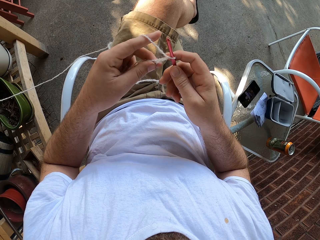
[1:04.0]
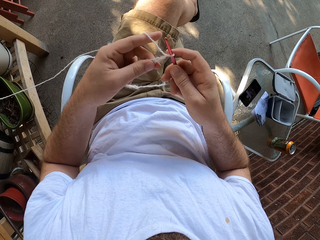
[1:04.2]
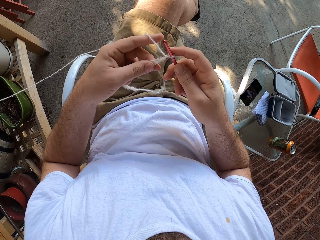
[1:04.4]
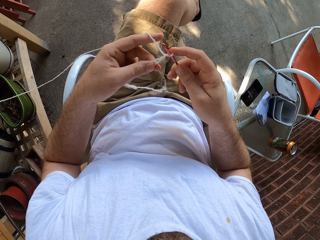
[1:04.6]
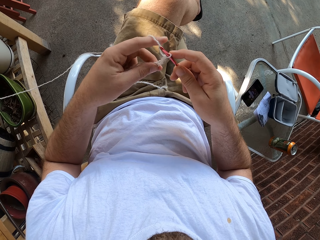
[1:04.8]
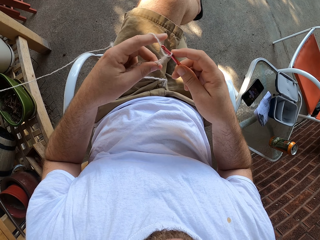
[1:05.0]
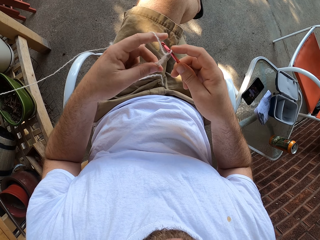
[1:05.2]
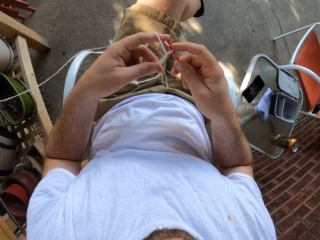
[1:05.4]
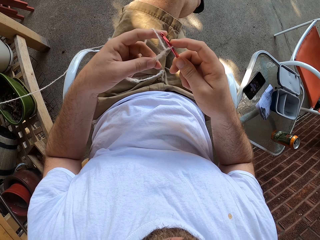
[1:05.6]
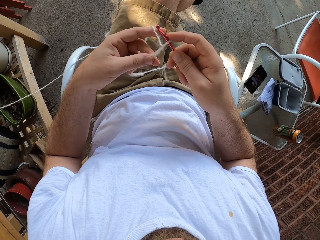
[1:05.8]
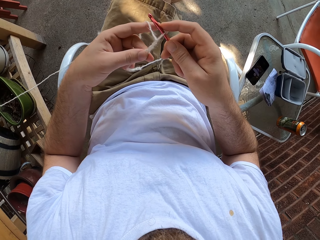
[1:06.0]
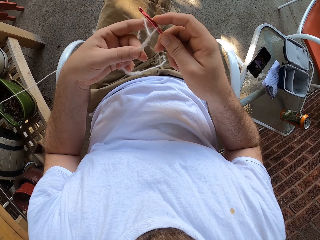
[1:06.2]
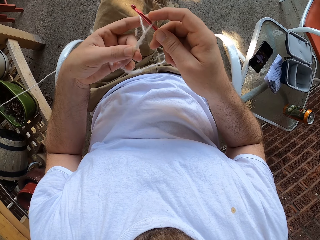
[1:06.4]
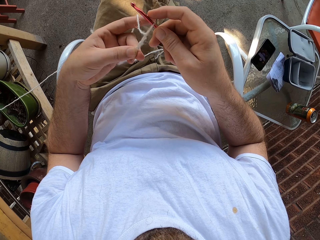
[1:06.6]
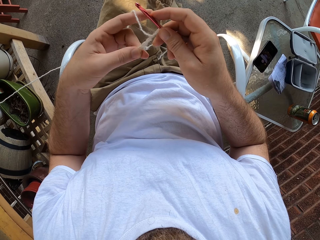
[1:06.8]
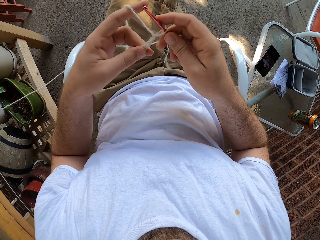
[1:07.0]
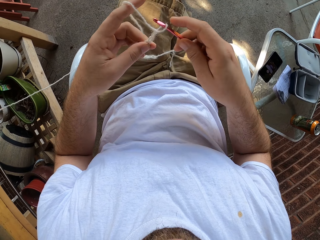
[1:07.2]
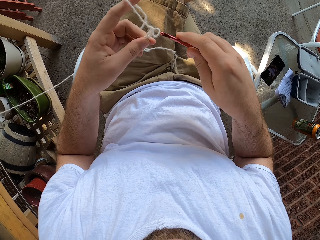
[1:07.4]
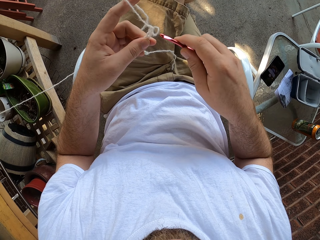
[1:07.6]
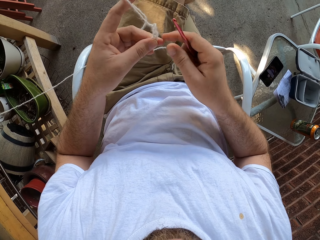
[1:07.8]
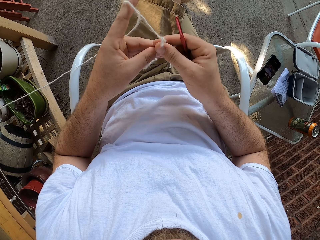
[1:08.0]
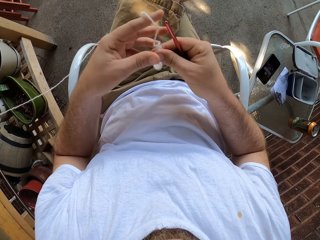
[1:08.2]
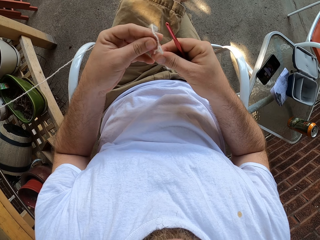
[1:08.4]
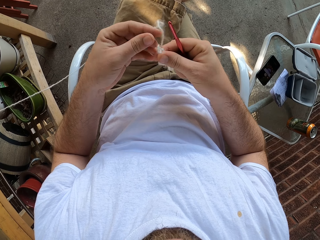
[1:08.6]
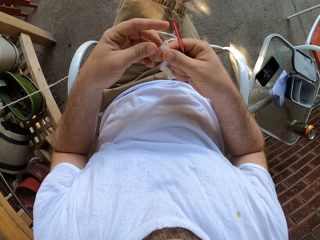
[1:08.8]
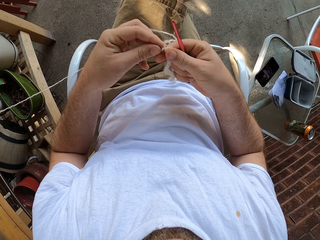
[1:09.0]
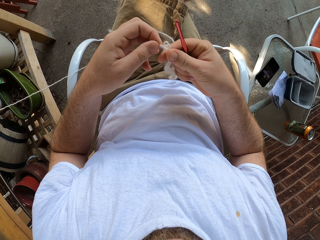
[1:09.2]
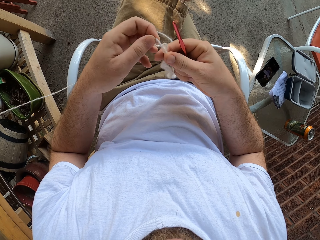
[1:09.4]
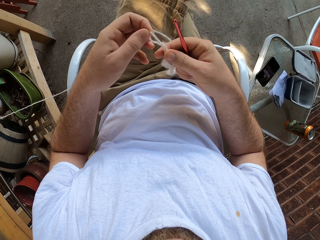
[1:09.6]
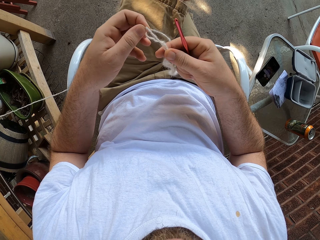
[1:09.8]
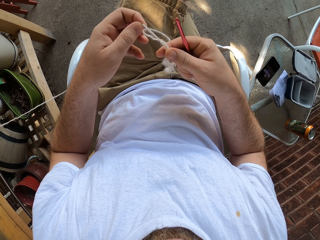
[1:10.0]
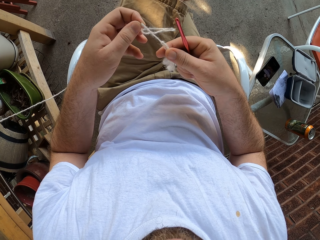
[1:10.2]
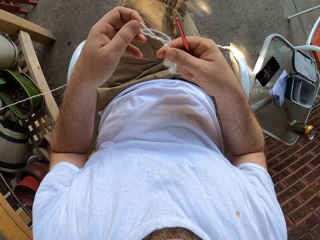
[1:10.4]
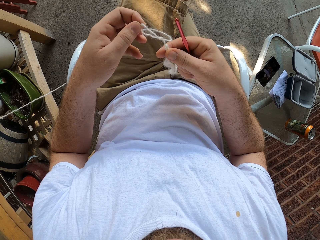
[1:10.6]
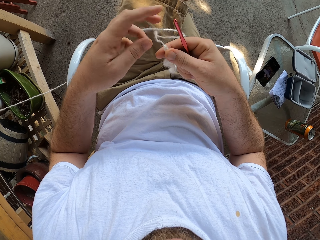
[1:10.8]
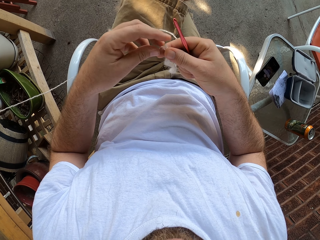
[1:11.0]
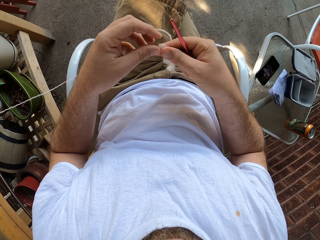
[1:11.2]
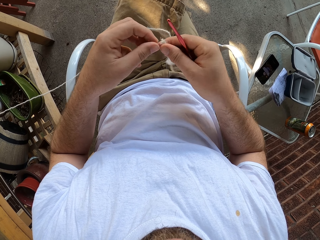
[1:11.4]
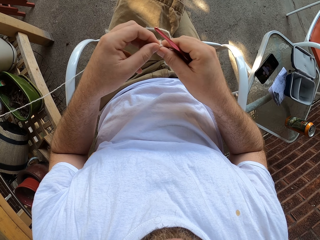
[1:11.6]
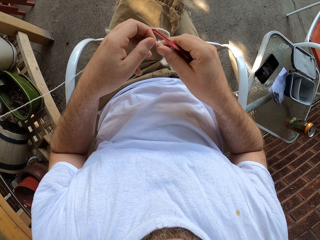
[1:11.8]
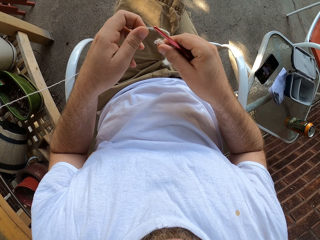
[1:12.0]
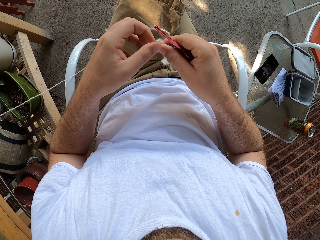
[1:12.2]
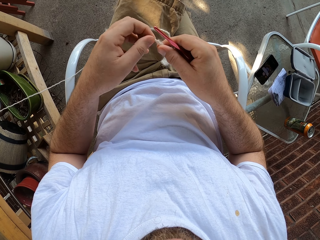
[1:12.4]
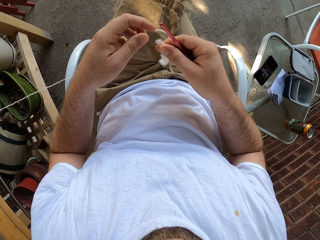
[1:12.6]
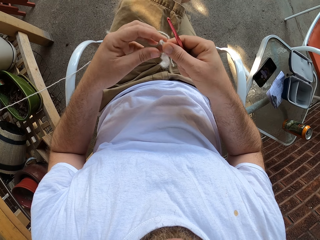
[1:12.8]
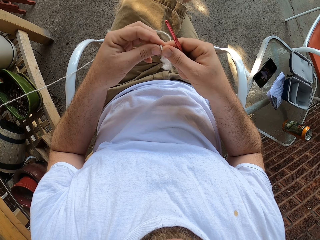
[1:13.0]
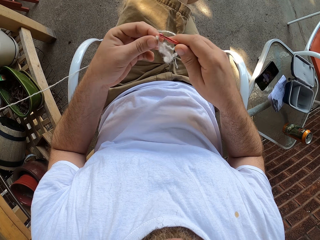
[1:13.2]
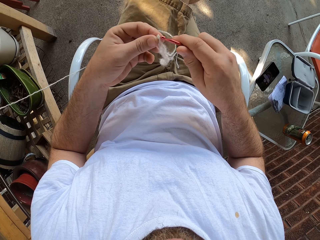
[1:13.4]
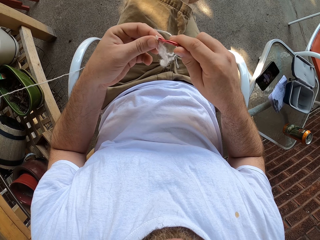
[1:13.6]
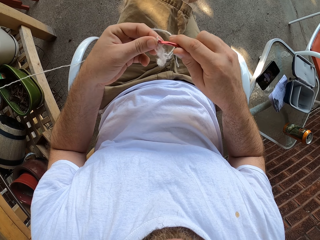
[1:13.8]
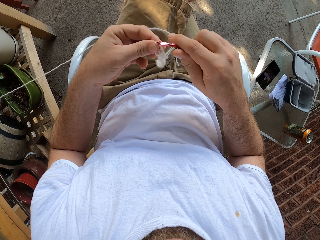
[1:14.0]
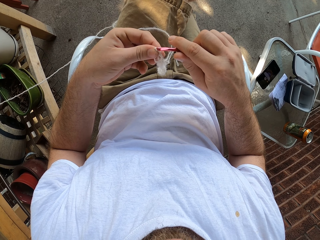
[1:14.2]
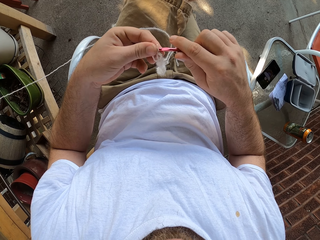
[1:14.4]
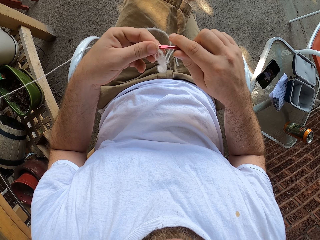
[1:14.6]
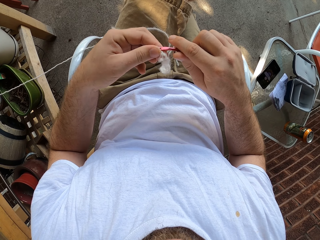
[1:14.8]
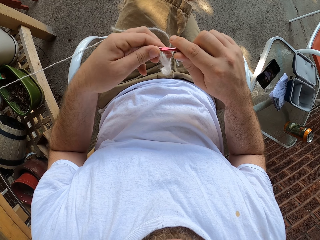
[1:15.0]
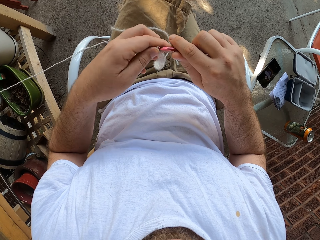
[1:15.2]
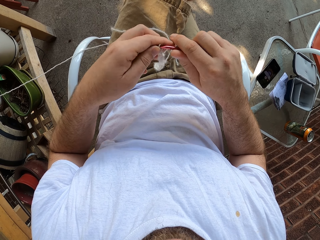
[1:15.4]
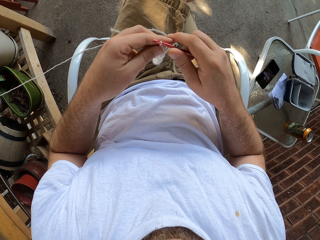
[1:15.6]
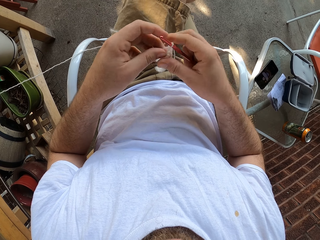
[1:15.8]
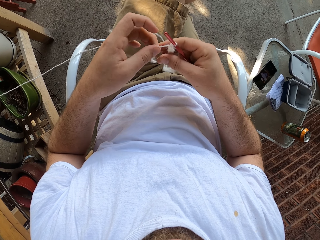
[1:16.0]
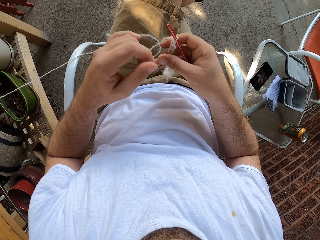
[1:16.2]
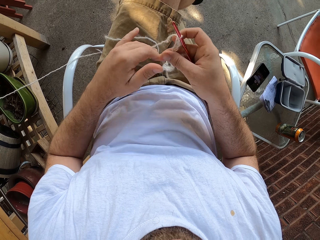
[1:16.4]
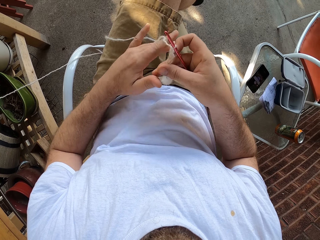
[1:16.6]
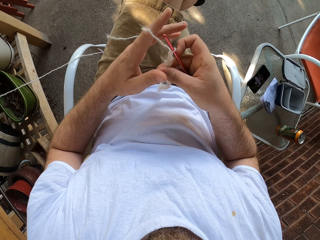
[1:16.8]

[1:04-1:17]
The camera wearer removes the needle from the string. They pull the string. They put the string on the needle.

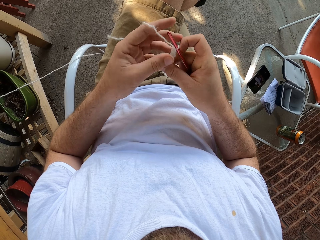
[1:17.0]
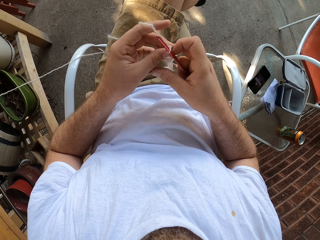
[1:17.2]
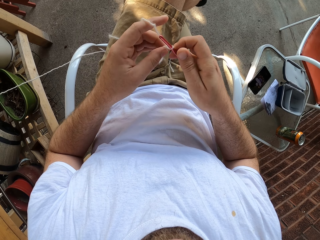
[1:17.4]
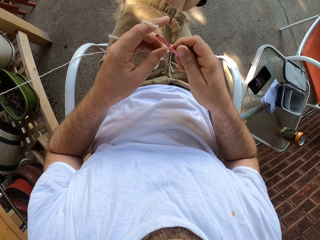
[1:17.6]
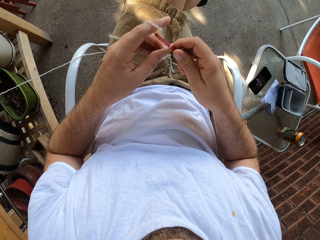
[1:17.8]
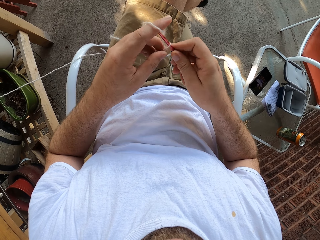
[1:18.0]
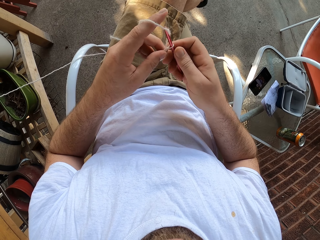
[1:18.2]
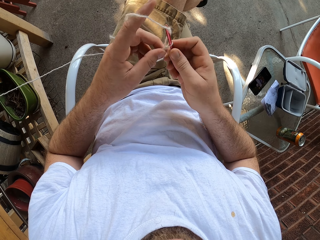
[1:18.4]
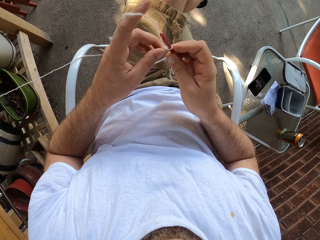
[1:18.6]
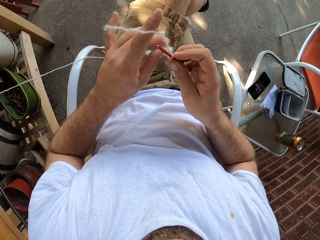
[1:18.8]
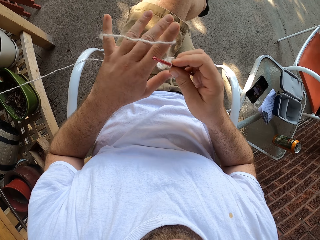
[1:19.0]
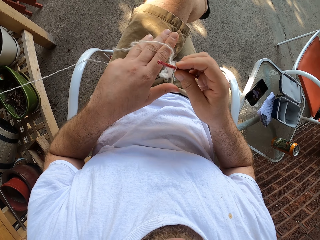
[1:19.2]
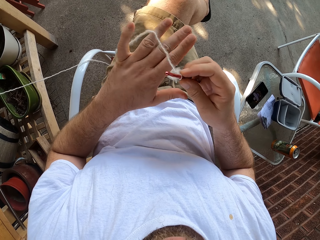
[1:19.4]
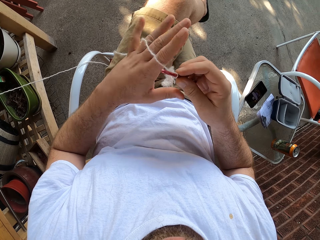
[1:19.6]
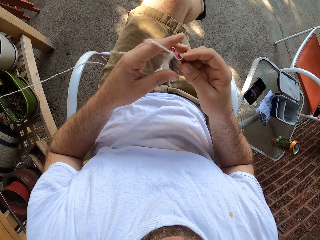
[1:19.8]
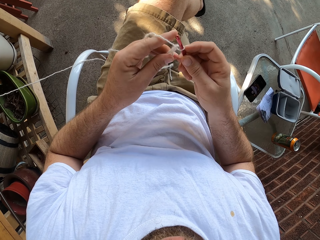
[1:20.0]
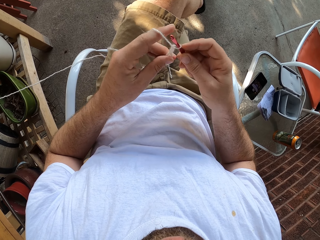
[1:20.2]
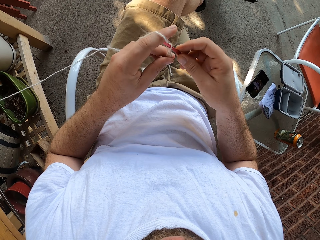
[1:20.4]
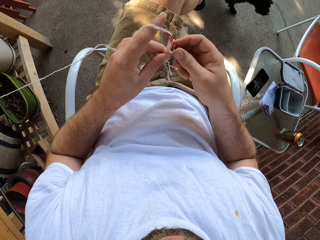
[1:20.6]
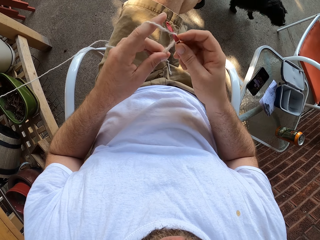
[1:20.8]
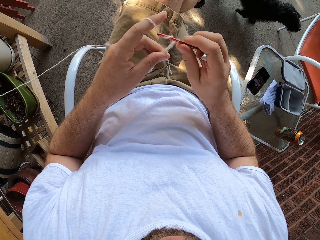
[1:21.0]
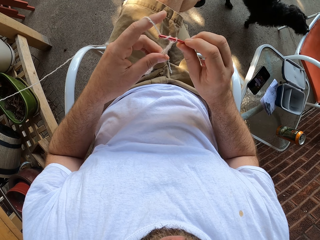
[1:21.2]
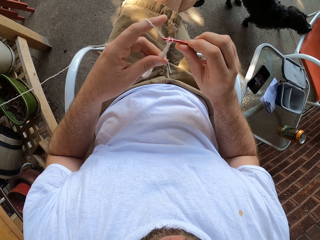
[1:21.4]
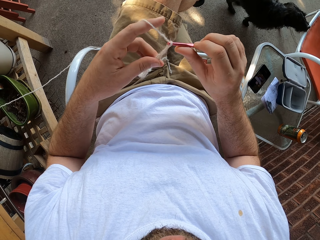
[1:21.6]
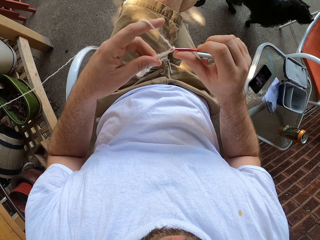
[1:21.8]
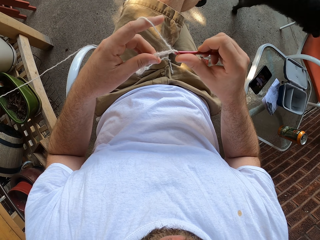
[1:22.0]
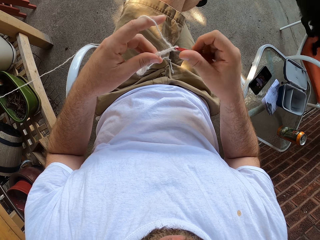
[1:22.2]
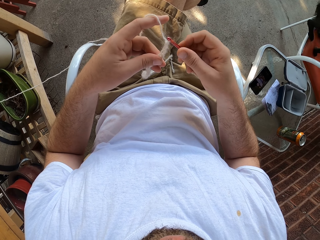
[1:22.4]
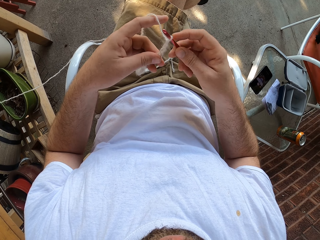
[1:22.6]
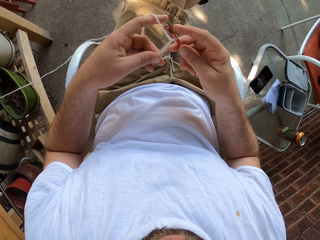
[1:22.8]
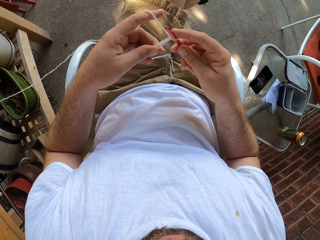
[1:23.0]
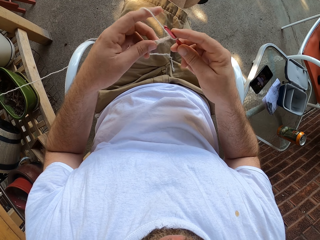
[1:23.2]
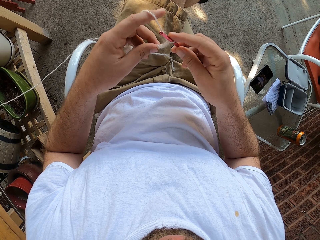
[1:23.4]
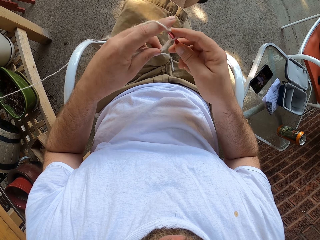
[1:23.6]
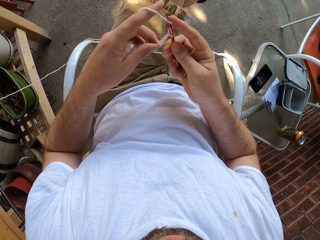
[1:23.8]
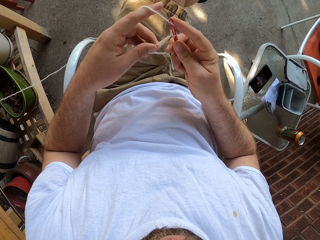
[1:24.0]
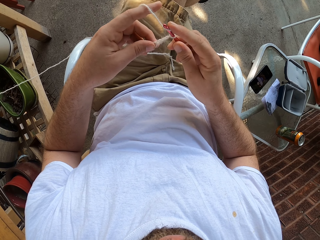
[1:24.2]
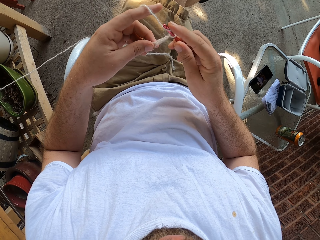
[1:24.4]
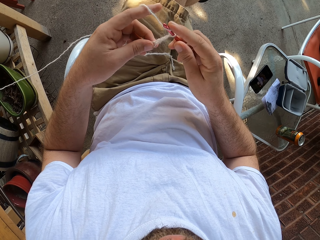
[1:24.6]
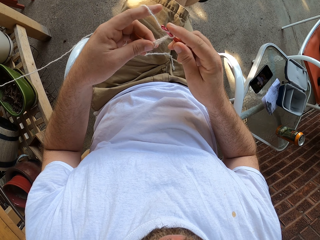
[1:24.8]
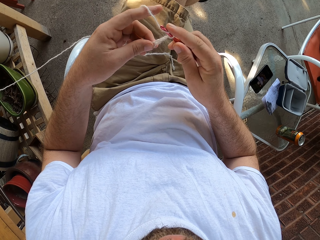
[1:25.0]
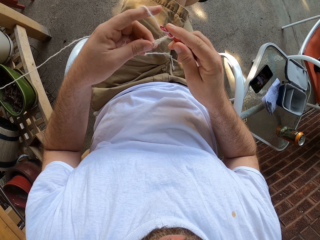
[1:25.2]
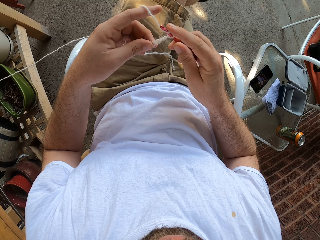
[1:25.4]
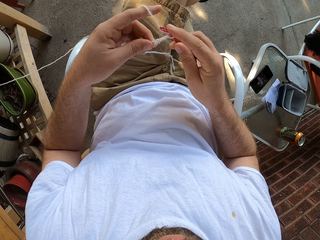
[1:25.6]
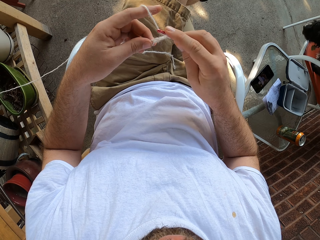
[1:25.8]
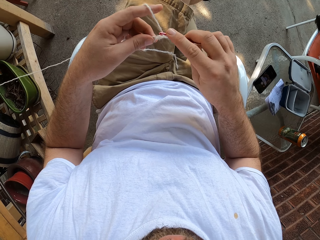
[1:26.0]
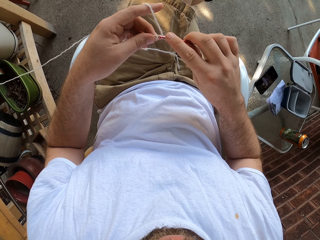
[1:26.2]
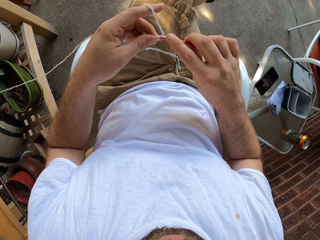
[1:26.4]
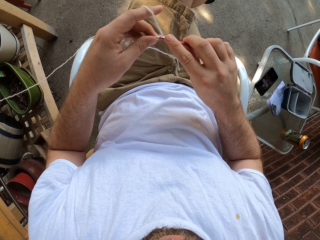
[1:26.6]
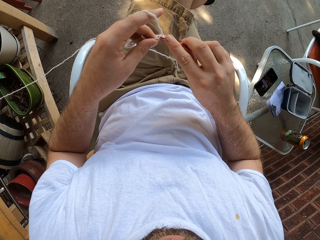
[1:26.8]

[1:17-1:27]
The camera wearer starts to knit. A dog walks towards a chair. The dog jumps onto the chair. The dog lays on the chair.
